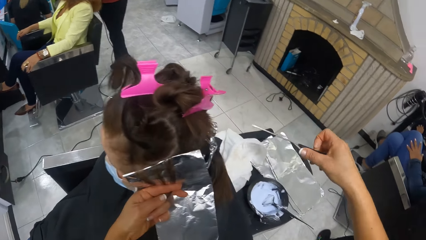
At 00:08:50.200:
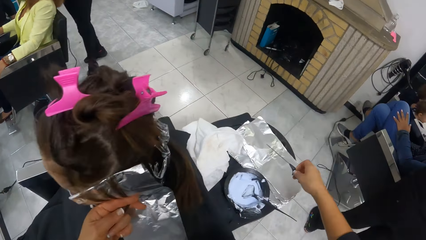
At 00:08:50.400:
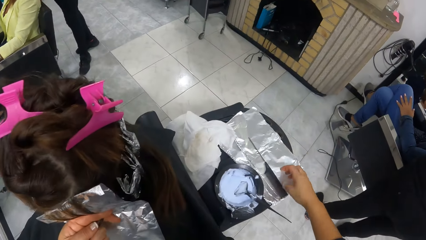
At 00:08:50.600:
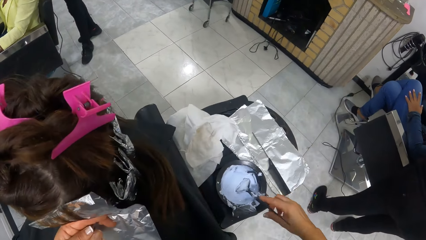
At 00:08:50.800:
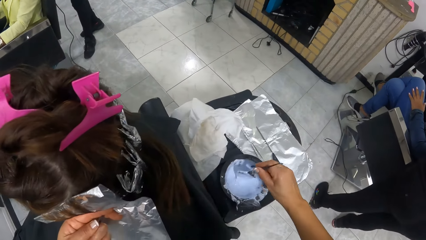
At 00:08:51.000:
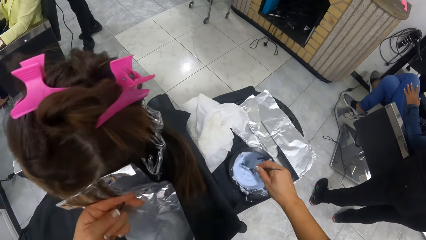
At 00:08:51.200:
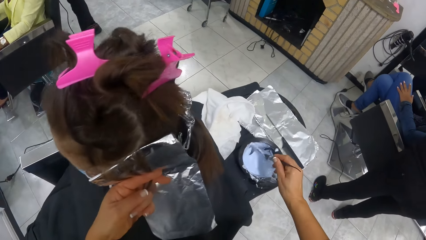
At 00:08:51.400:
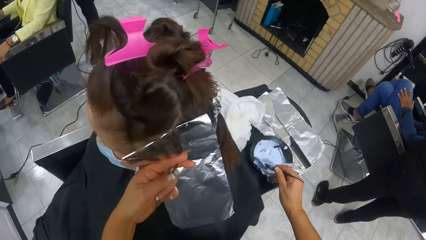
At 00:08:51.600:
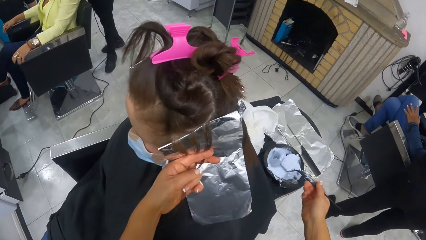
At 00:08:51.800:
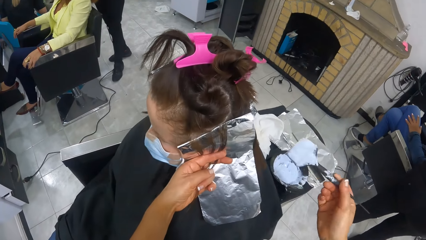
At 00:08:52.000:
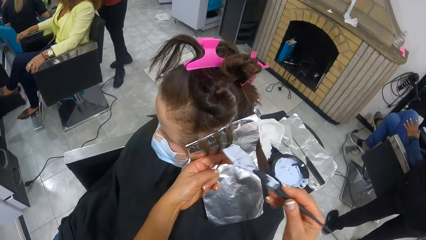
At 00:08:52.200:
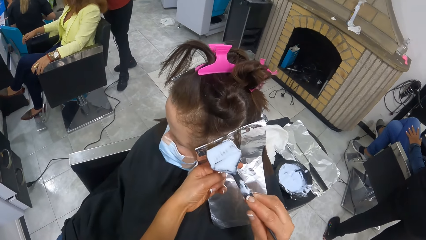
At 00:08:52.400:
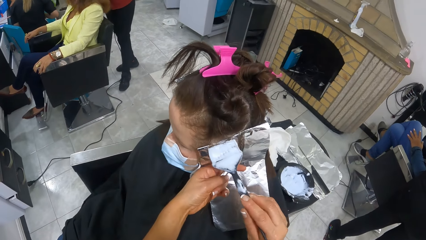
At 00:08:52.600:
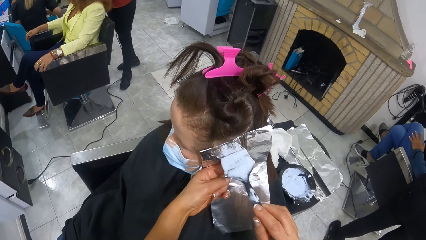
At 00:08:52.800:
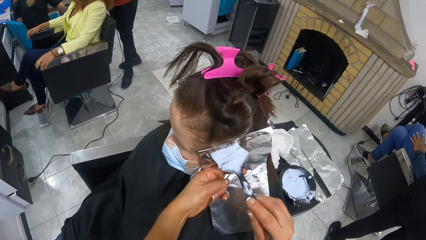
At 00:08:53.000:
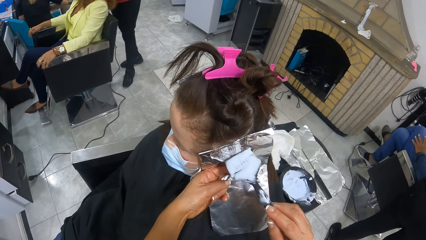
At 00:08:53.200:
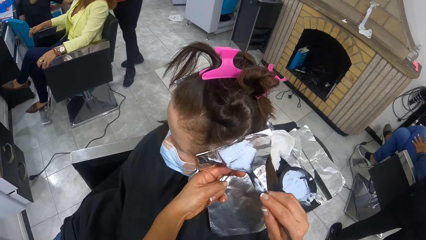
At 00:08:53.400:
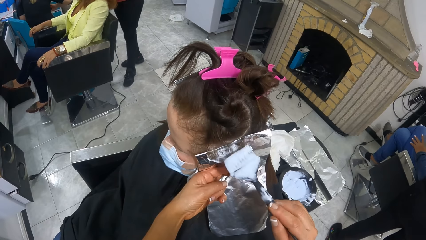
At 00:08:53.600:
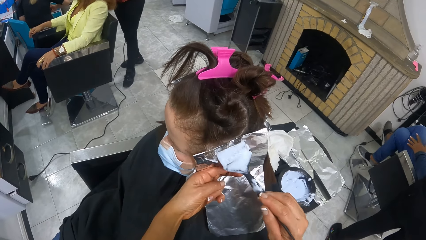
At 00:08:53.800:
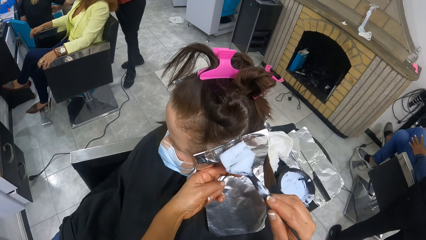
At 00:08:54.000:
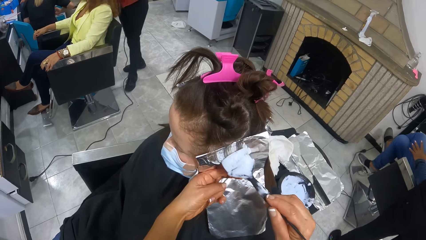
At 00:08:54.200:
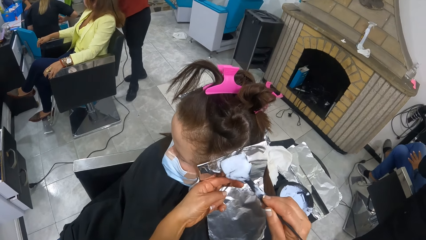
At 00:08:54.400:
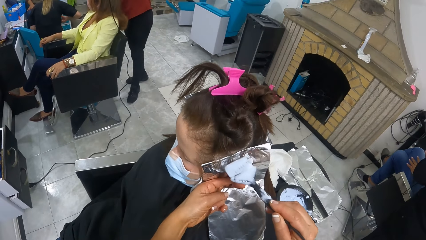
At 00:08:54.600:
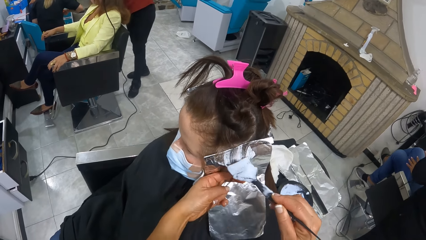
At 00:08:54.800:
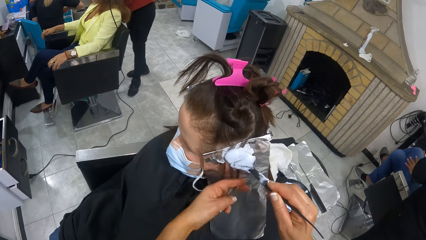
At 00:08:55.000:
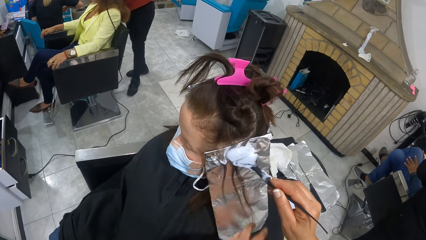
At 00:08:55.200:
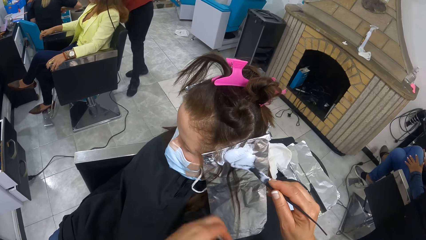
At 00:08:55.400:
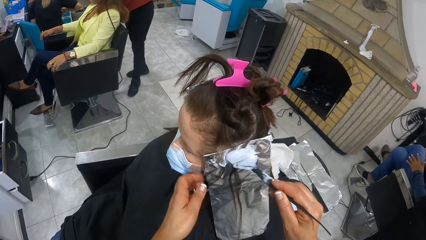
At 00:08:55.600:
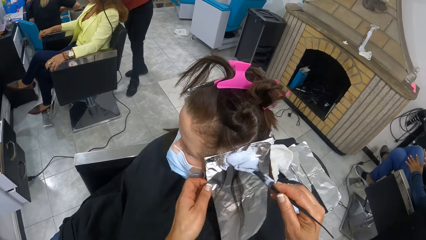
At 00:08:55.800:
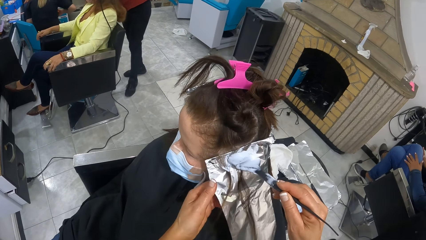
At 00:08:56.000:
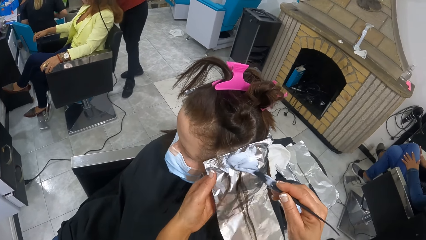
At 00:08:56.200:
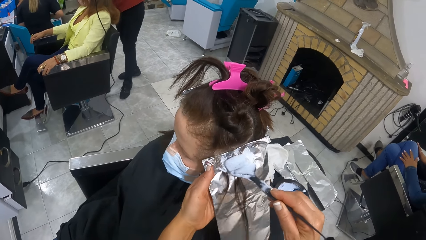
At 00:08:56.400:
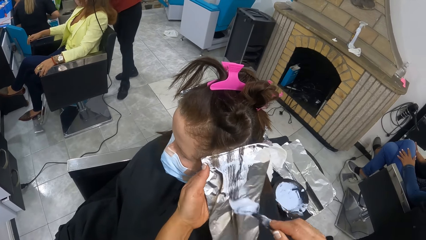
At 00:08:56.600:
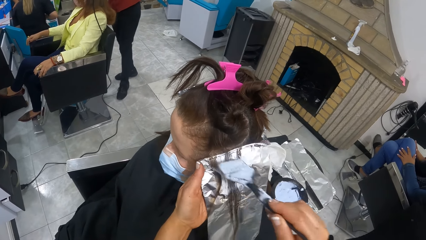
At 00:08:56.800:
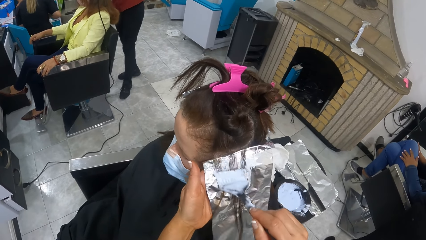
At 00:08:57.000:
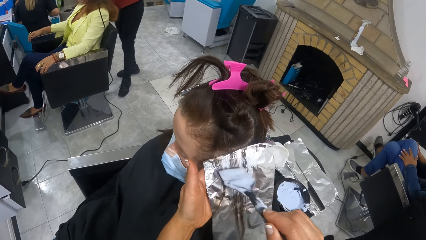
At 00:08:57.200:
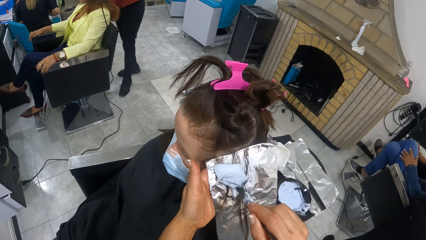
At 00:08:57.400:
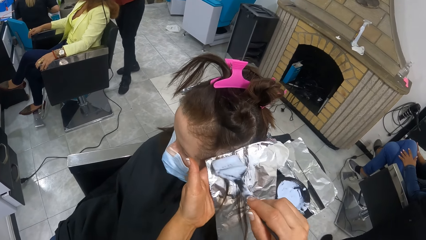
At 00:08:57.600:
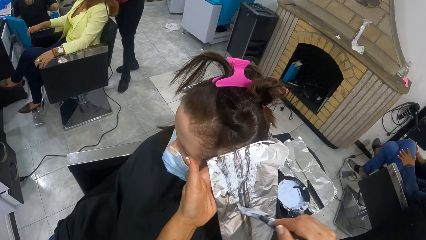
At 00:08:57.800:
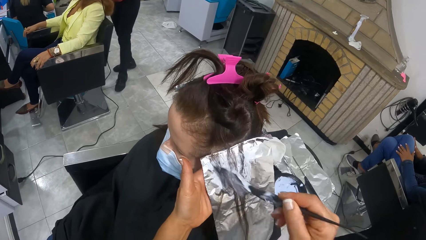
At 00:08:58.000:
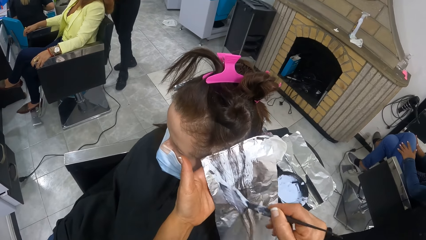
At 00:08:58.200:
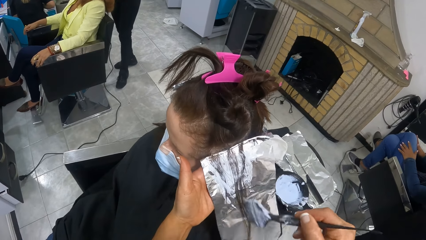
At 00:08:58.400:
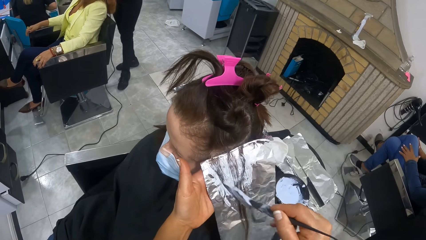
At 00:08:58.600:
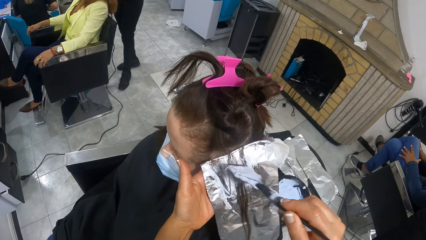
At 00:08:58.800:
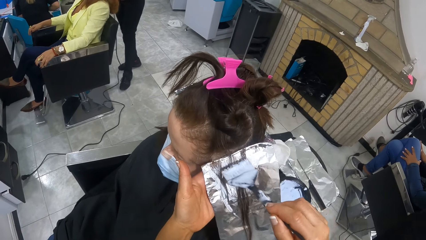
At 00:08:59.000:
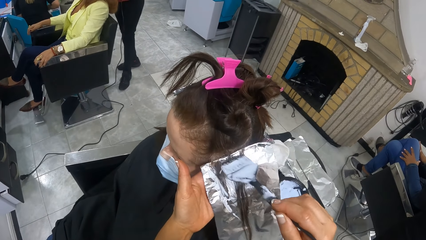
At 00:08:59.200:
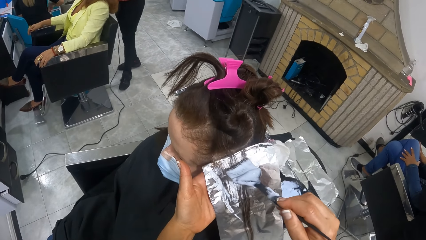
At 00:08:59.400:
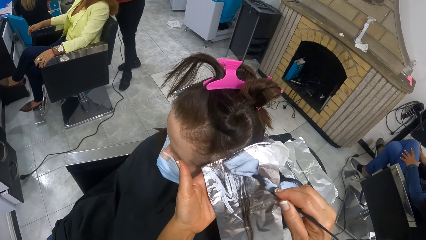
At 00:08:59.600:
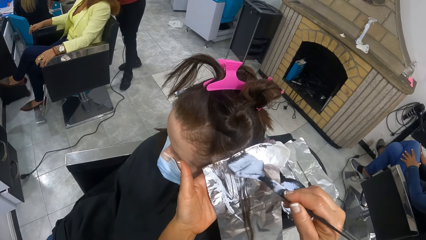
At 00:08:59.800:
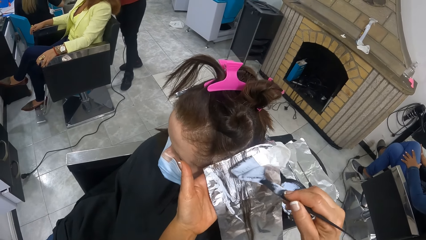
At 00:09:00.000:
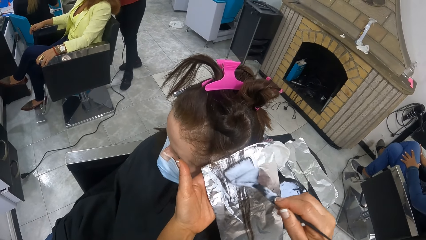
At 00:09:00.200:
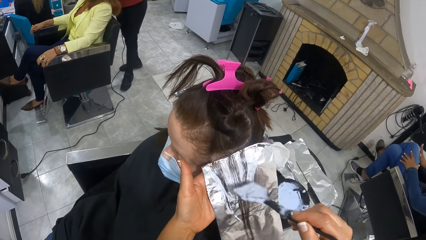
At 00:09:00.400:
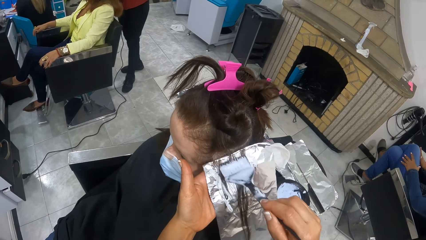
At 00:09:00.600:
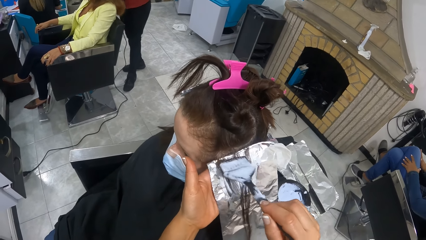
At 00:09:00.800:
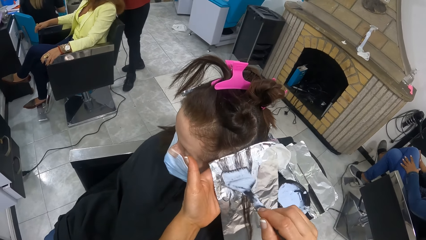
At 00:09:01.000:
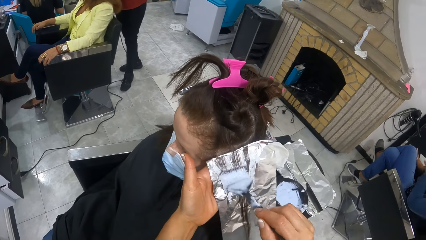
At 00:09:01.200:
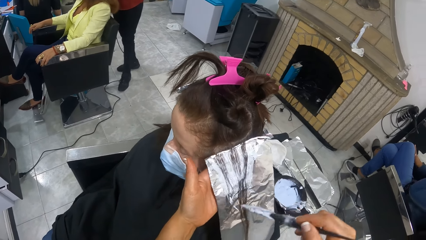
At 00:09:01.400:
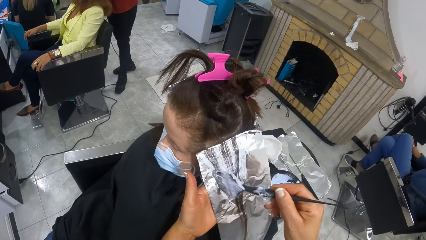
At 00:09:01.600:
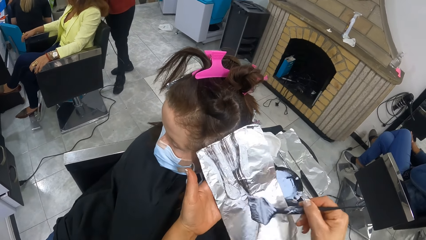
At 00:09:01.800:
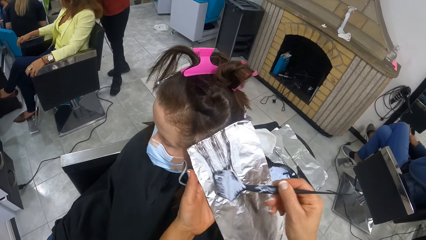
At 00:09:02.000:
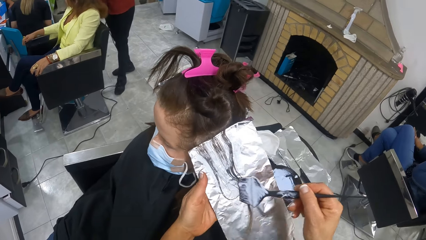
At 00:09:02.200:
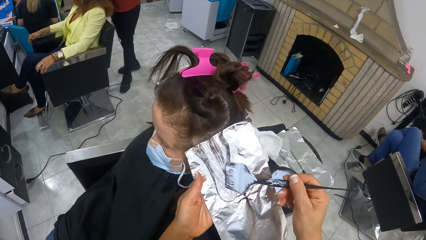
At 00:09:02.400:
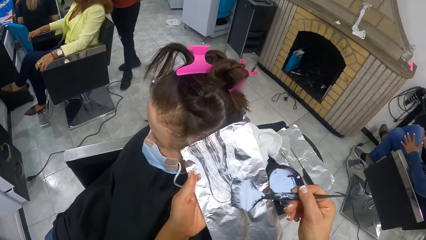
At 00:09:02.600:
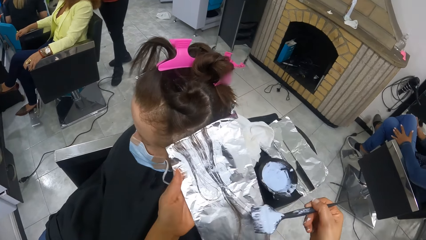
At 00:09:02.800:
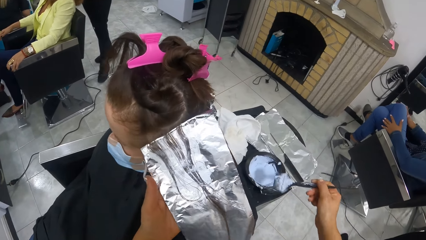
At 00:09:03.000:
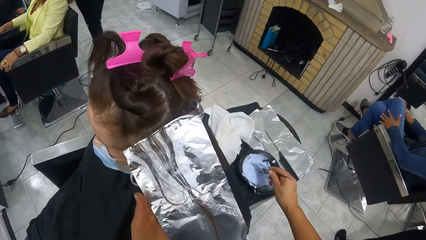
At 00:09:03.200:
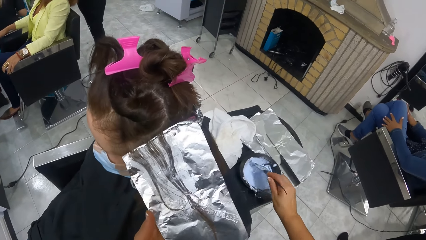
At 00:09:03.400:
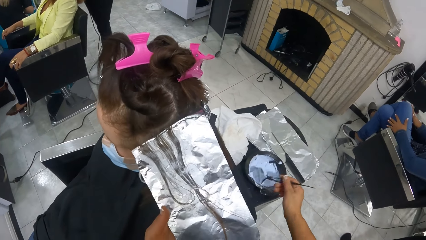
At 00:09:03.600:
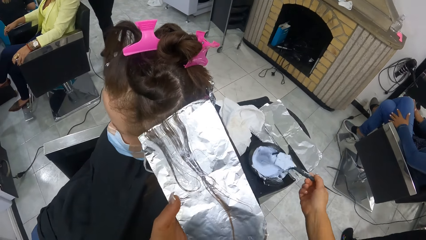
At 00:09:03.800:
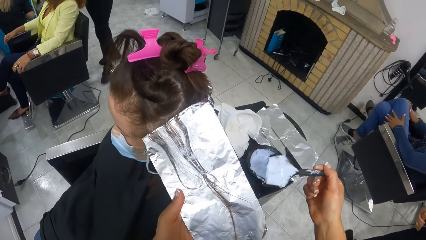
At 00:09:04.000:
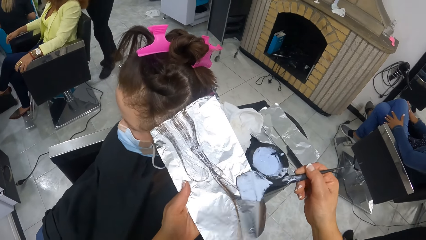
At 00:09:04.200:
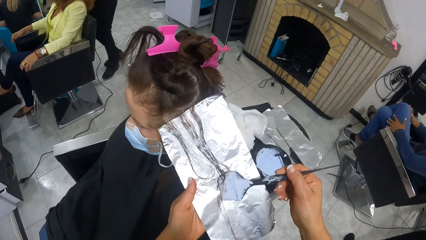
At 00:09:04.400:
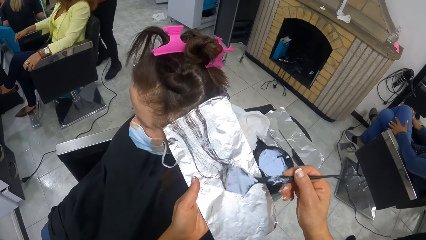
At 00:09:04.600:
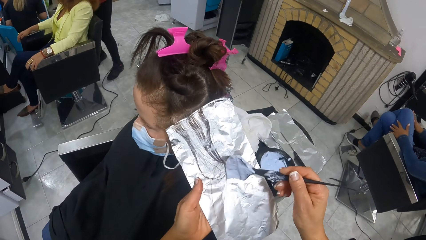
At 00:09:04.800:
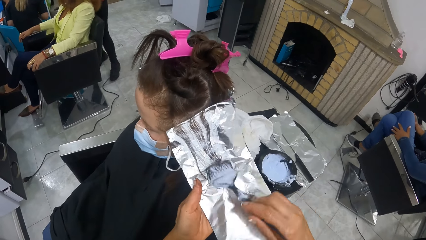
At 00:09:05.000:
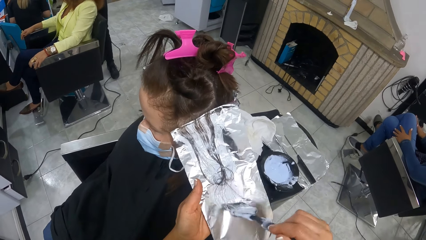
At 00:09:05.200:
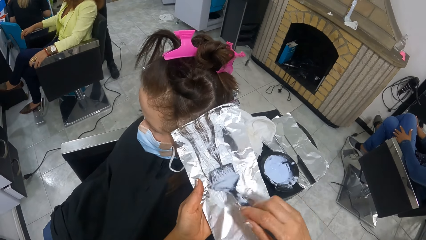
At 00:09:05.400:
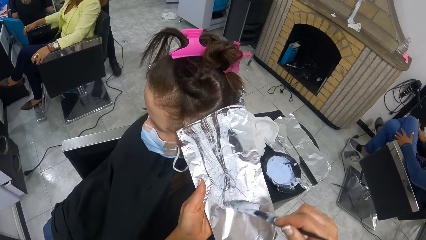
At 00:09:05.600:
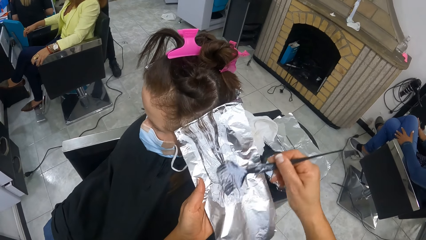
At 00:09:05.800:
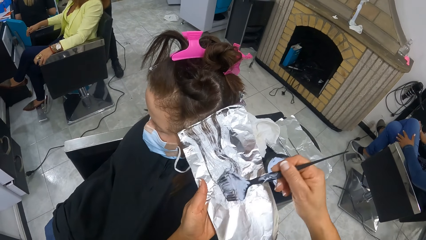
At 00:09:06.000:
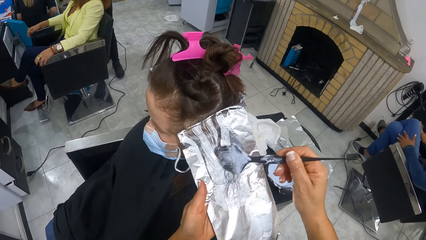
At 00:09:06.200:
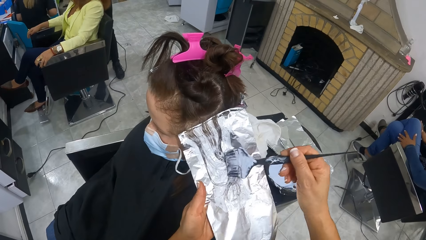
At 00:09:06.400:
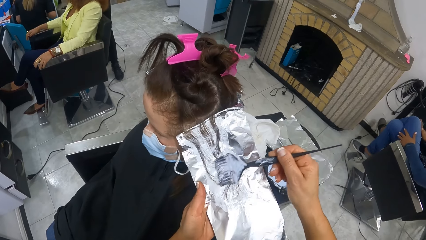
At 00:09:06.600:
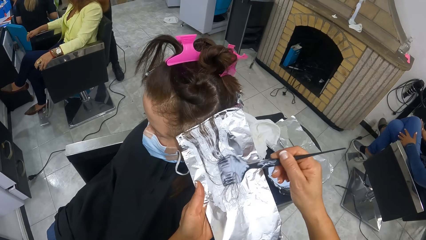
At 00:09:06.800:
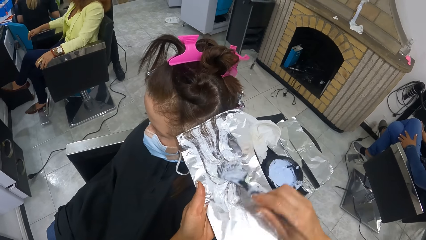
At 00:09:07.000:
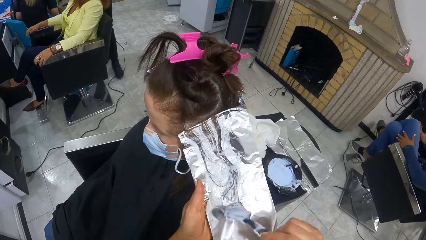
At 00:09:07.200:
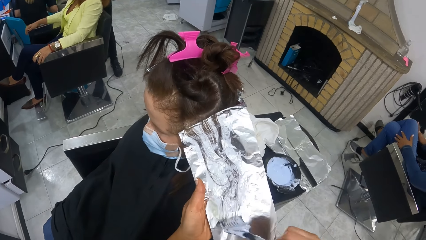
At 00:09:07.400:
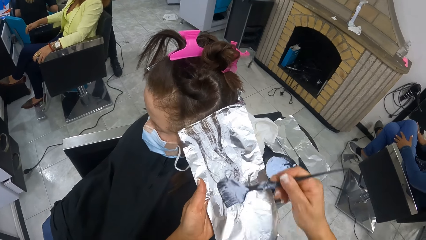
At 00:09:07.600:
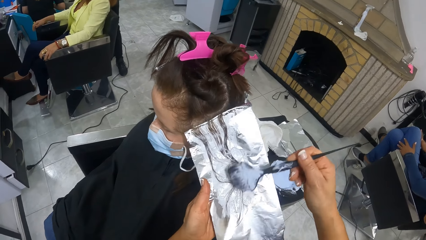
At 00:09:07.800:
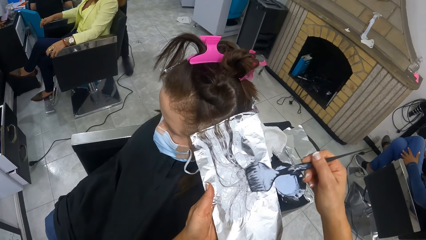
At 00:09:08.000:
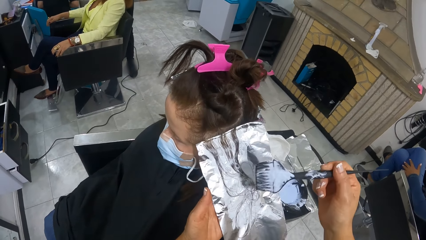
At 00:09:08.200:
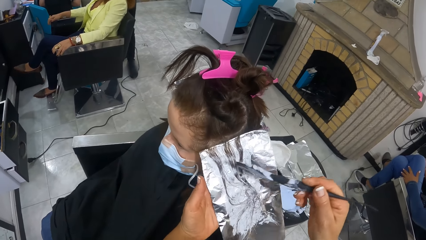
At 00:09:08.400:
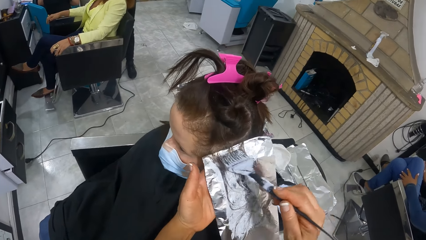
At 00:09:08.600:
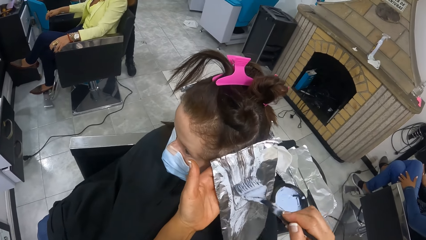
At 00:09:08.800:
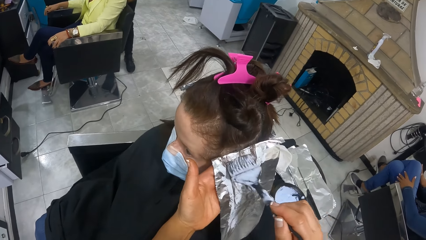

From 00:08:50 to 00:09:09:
The camera wearer pulls the comb from the silver paper. She places the comb onto the pile of foils on the trolley. She picks the hair brush from the hair highlighter bowl on the trolley with her right hand. She picks the cream with the brush. She brushes the hair highlighter on the brush on the portion of hair on the foil. She holds the foil with her left hand. She brushes the hair highlighter on the brush on the portion of hair on the foil. She scoops hair highlighter from the lightener bowl with the brush in her right hand. She brushes the hair highlighter on the brush on the portion of hair on the foil.
